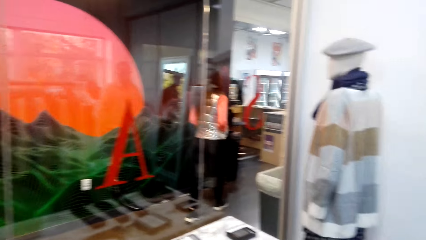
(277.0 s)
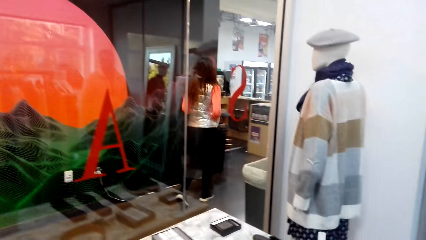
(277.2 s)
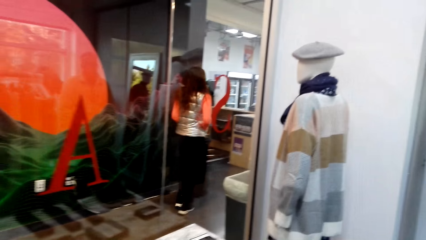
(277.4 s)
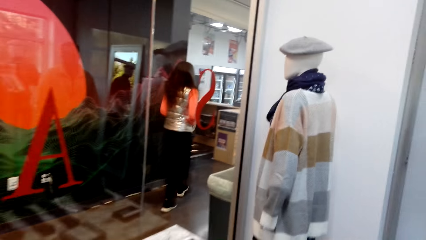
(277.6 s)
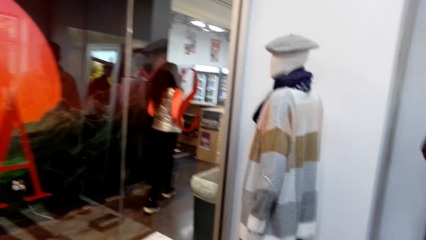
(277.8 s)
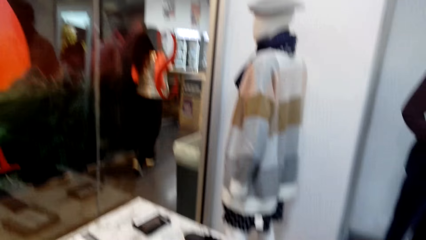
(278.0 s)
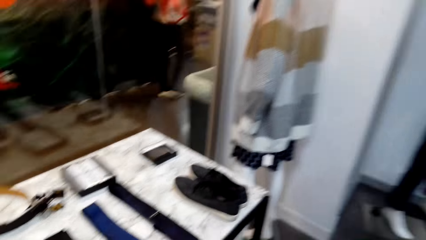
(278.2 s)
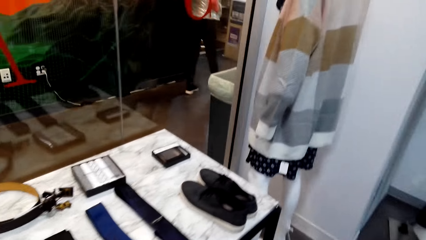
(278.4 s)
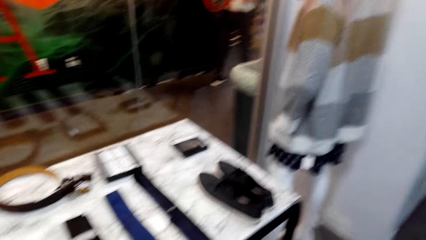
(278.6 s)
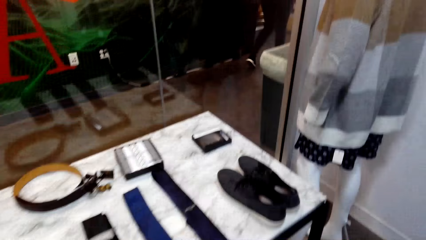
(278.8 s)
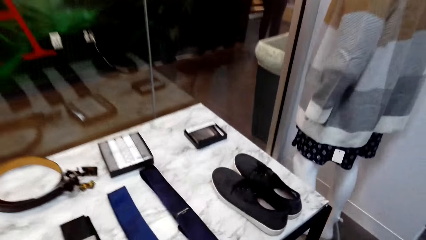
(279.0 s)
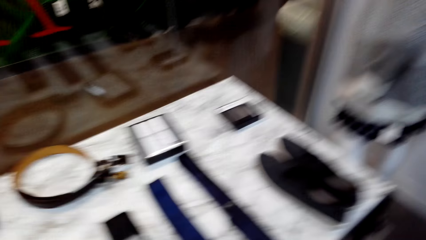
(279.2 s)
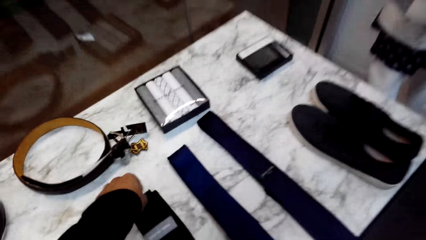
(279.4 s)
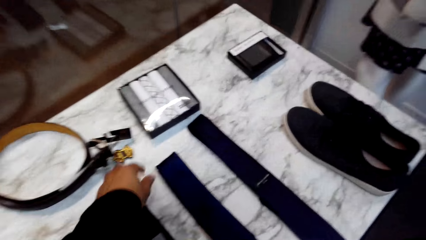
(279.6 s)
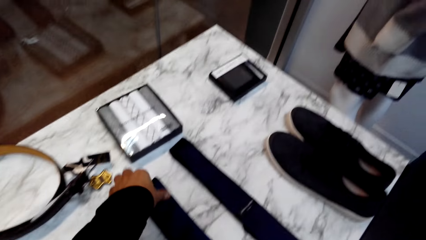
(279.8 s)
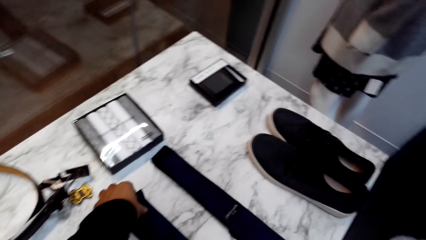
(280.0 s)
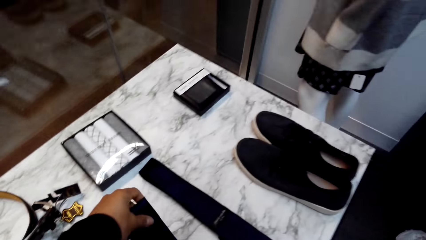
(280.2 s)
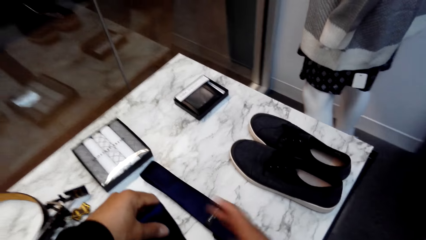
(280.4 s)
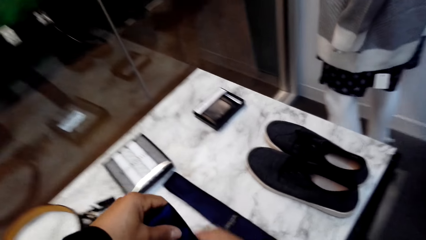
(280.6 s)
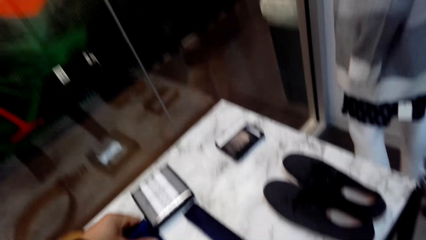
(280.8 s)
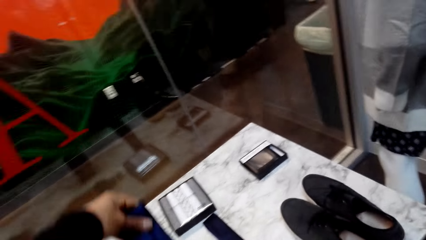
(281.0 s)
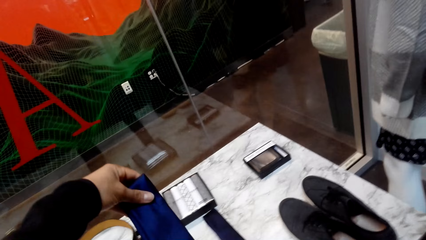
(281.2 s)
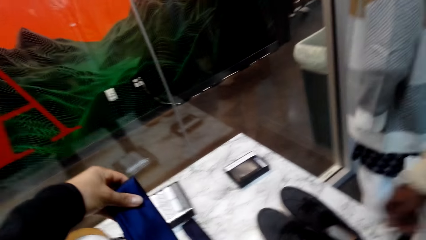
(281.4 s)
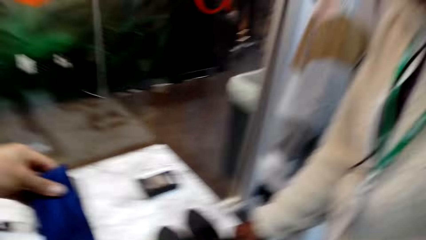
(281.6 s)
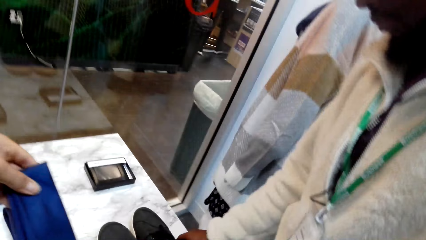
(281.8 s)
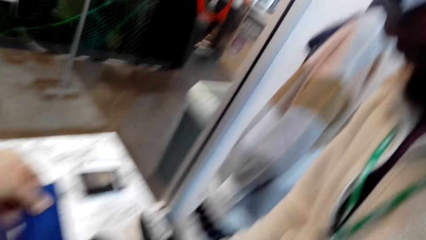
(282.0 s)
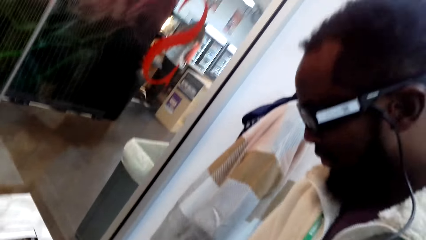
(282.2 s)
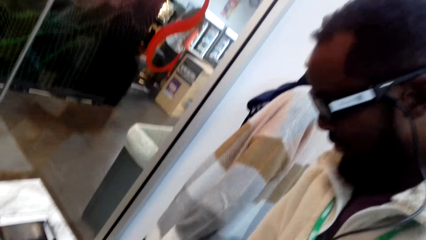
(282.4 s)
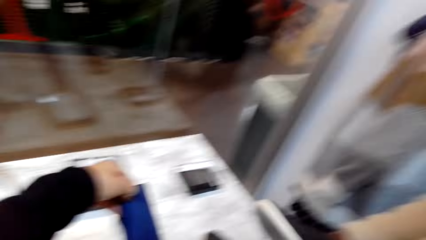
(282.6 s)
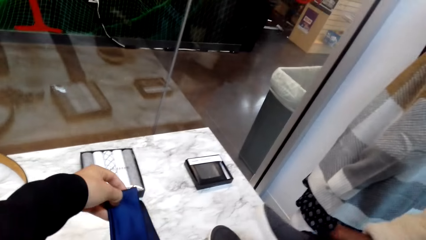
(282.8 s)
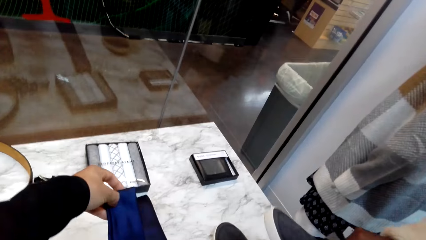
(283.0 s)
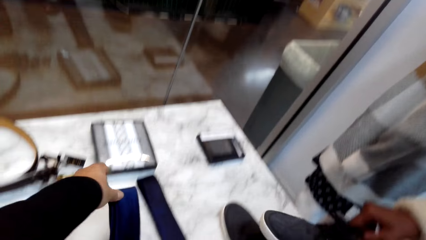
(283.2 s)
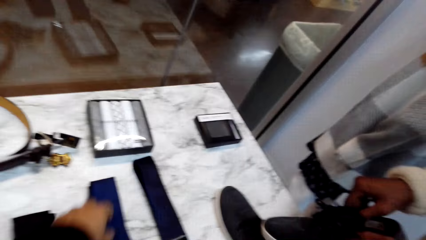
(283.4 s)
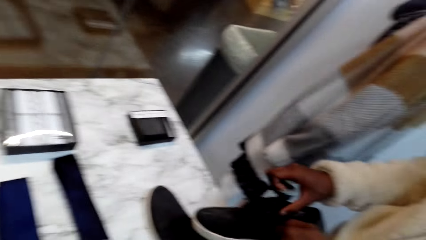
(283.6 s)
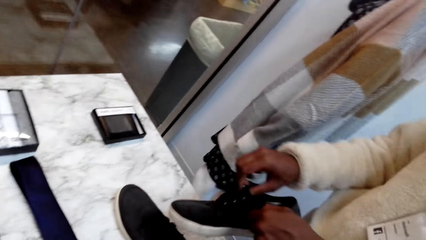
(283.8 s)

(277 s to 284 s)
A person walks around. The camera wearer looks around. They hold a tie with the left hand. They pick up the tie from the table with the left hand. They look around. Another person picks up shoes from the table.

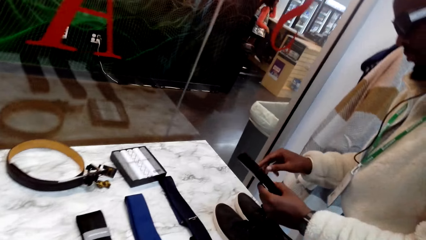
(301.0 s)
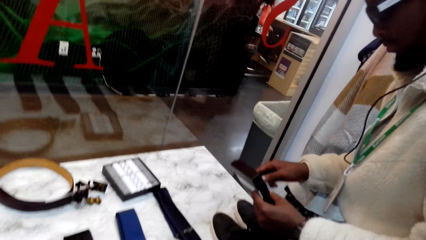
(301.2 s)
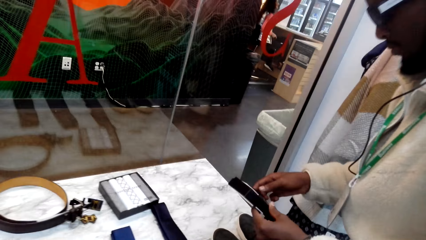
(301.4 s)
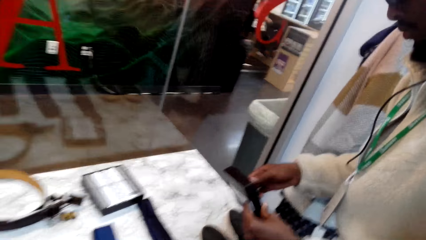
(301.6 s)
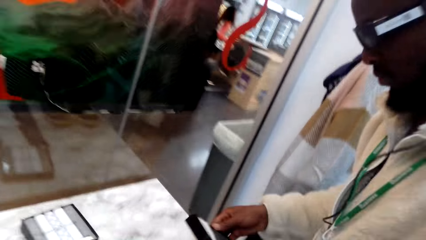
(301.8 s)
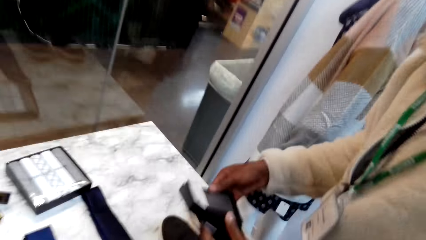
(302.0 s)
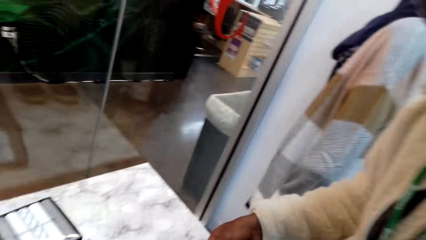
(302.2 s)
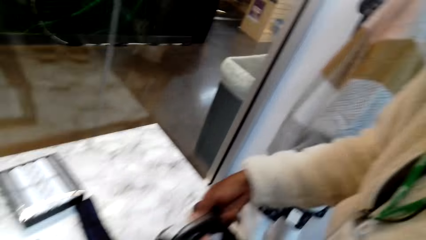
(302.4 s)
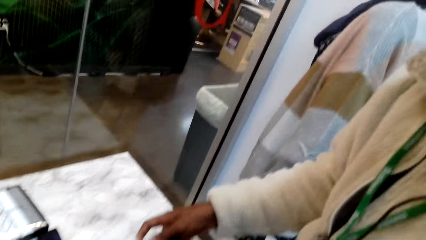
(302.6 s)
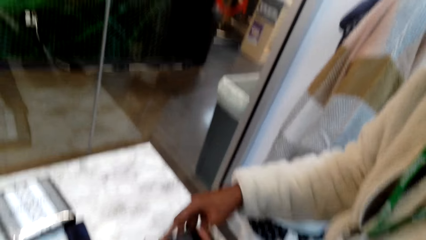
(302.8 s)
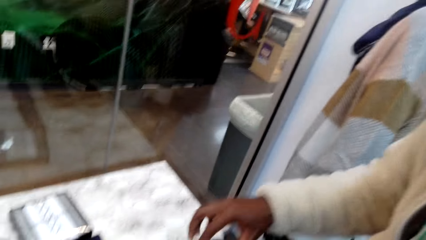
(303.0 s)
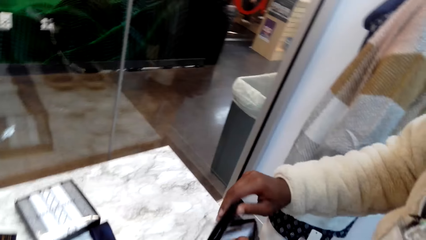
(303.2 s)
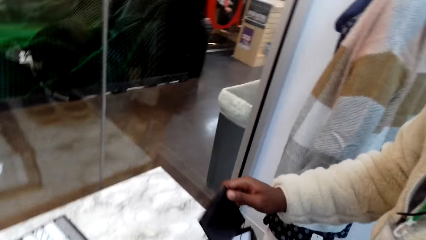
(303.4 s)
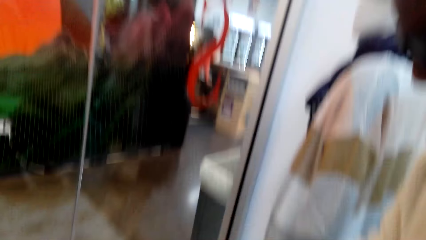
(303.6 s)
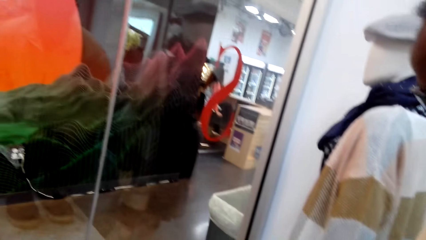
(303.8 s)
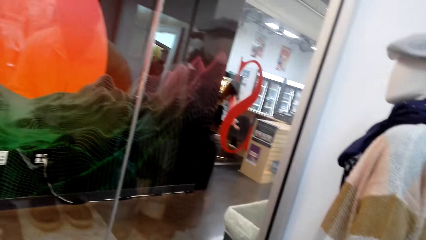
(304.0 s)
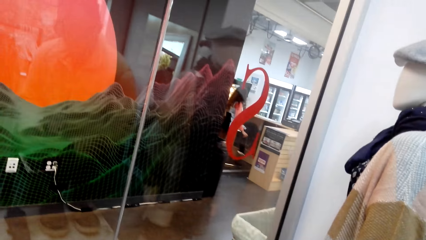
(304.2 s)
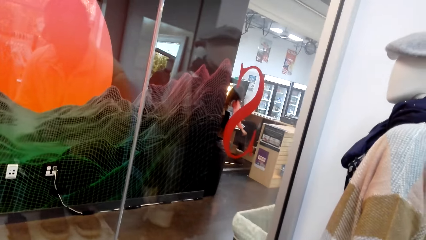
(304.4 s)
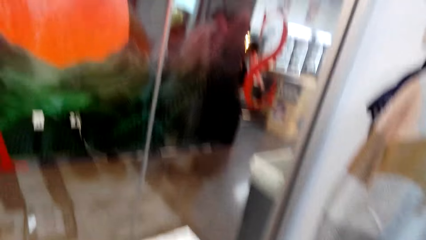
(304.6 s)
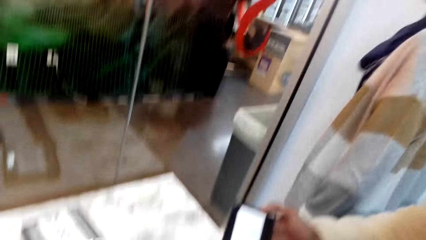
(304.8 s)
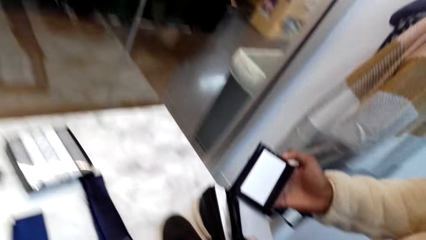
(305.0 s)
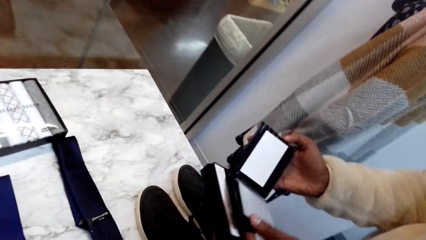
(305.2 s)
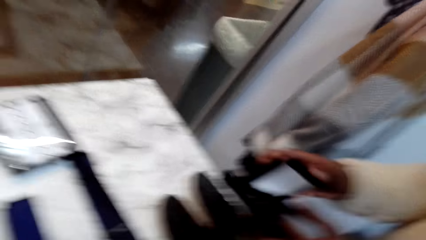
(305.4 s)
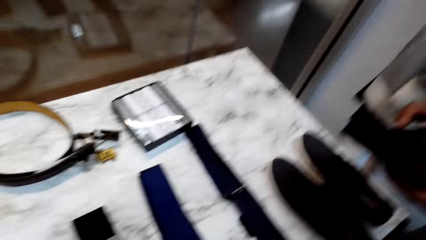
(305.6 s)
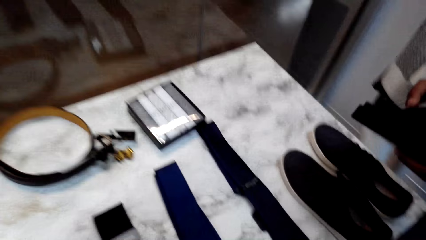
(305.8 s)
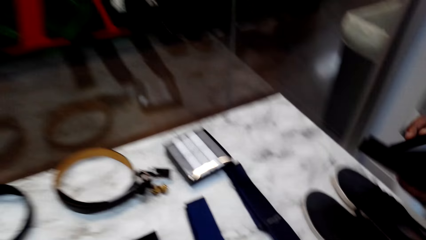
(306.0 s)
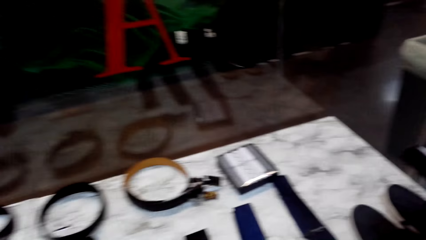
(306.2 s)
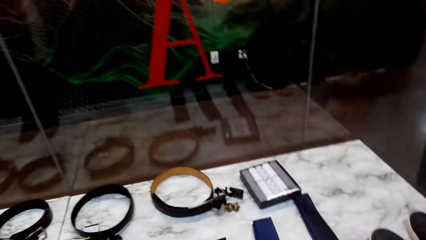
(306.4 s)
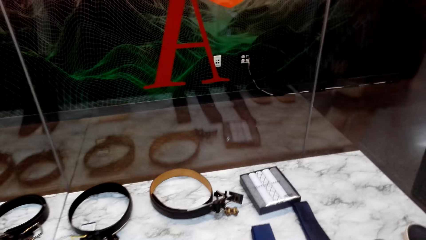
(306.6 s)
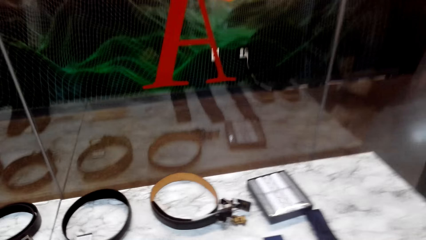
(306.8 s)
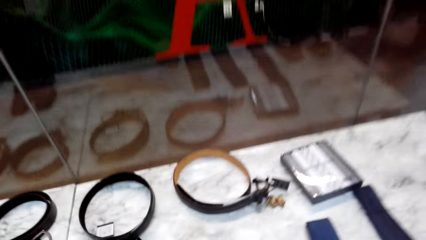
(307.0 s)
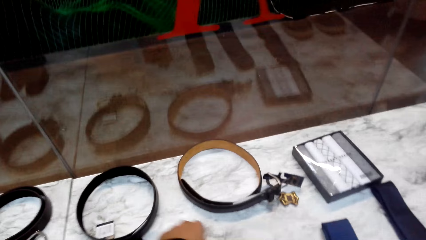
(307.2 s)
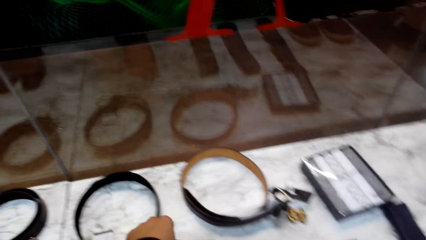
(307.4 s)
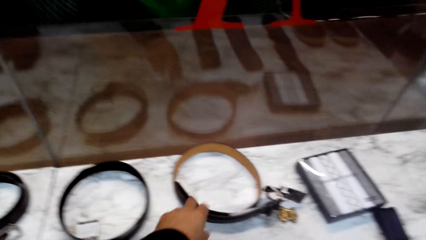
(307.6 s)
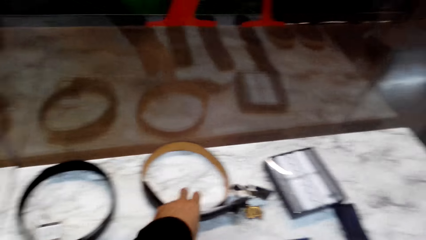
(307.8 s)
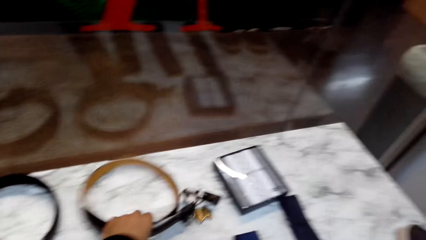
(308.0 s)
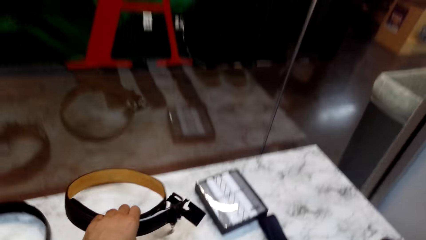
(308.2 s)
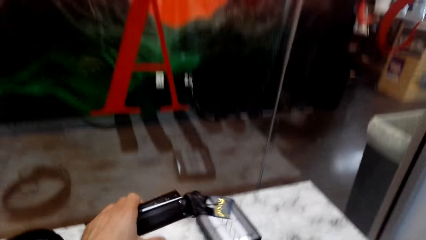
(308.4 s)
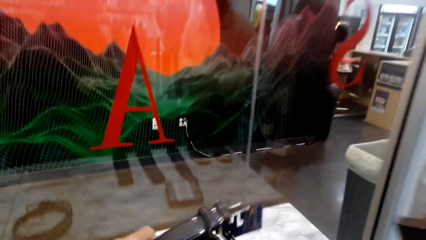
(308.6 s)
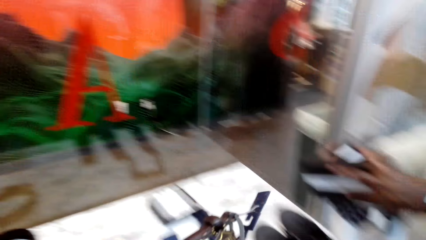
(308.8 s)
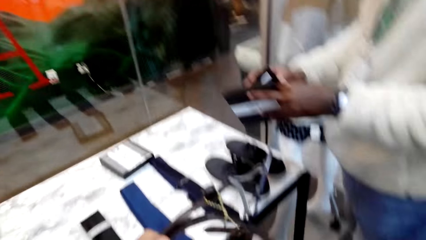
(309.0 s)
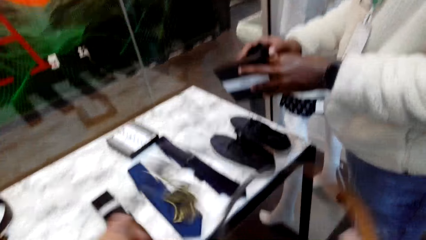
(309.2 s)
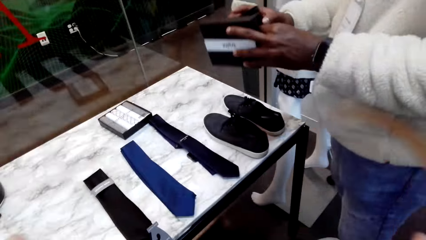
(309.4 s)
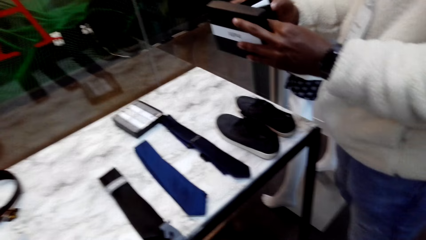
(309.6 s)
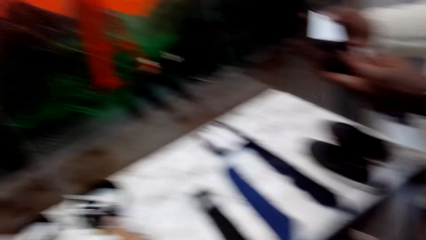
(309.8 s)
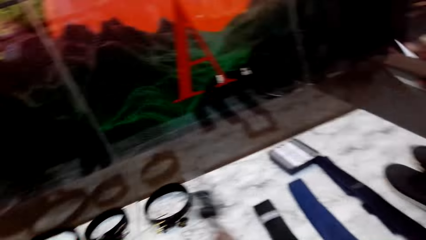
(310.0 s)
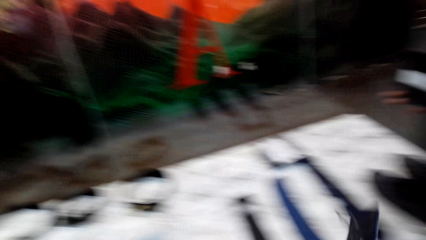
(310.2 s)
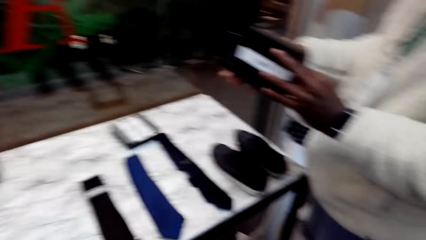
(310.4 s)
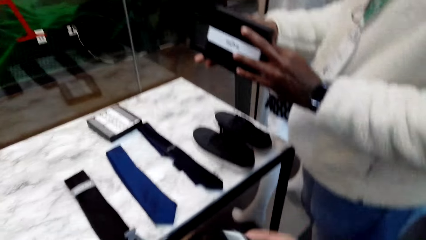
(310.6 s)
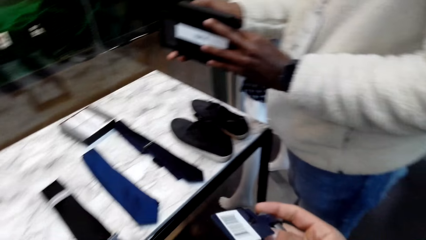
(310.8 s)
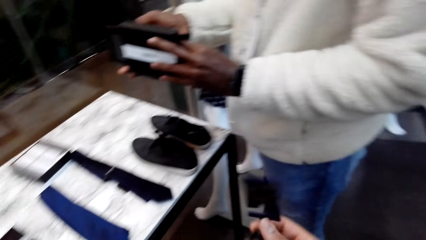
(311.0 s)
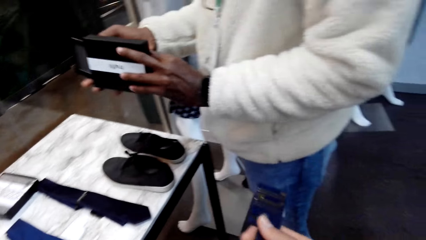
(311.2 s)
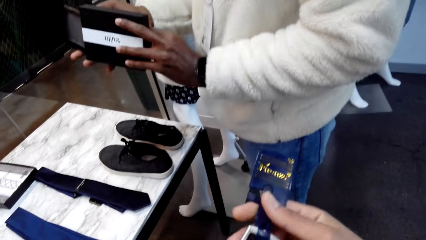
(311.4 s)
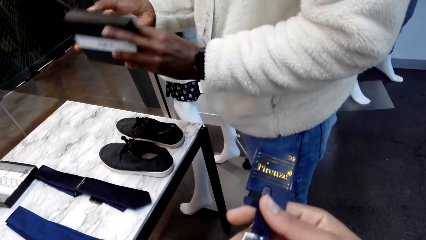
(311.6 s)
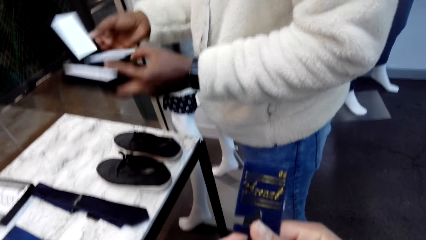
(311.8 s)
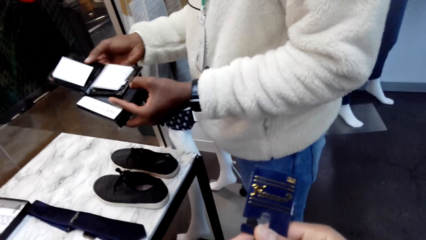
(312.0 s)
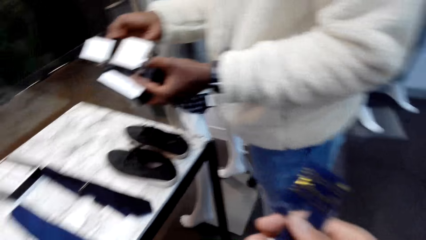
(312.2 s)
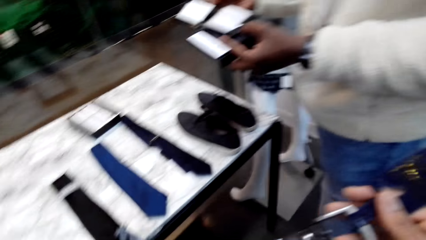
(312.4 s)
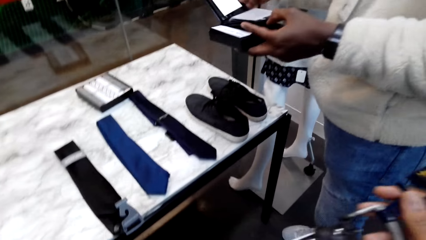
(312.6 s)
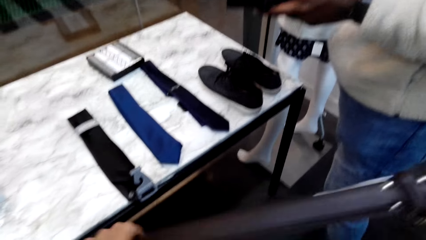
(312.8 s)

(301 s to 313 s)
The camera wearer turns the camera. A person holds a pack of something. The camera wearer looks around. They pick up a belt from the table. The person holds something. The camera wearer stares at the belt.
